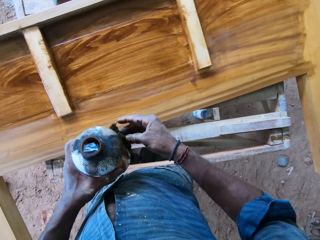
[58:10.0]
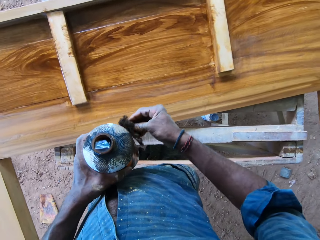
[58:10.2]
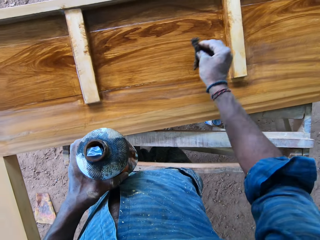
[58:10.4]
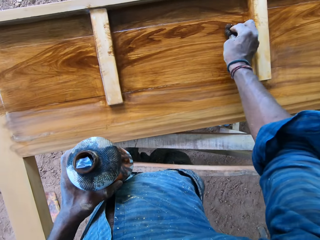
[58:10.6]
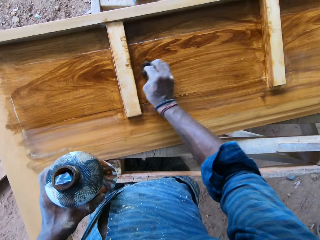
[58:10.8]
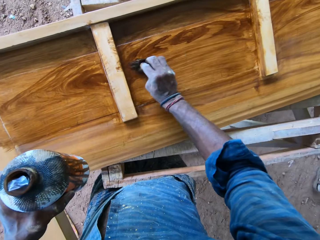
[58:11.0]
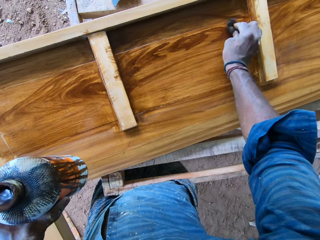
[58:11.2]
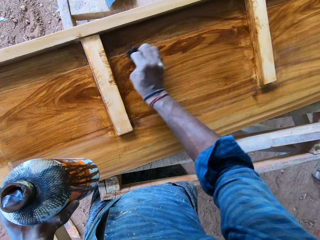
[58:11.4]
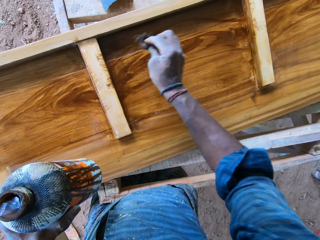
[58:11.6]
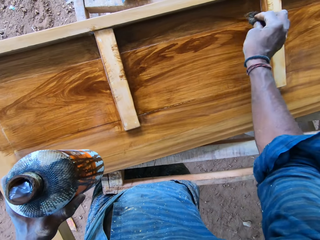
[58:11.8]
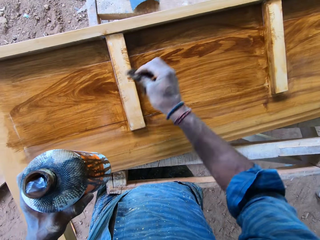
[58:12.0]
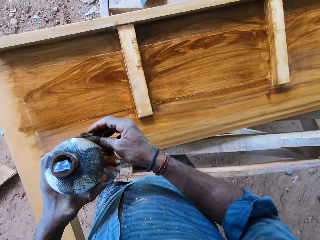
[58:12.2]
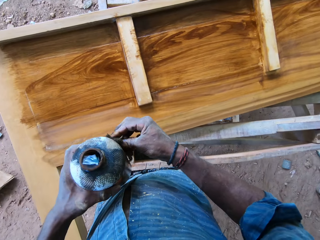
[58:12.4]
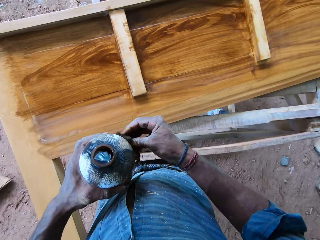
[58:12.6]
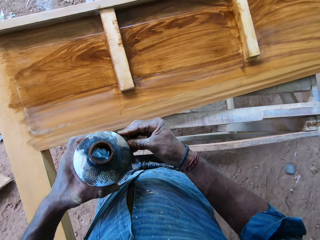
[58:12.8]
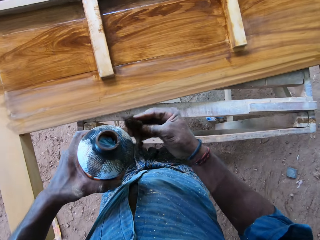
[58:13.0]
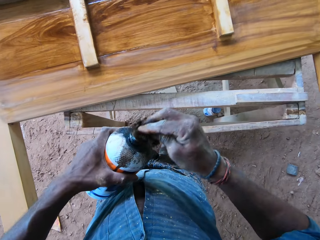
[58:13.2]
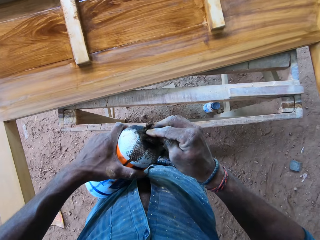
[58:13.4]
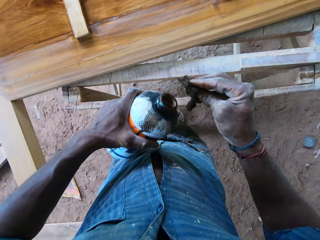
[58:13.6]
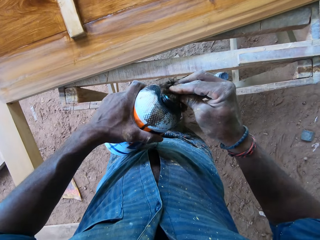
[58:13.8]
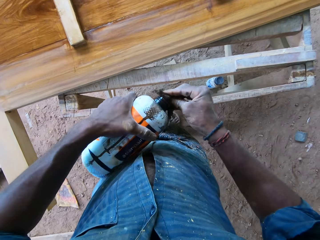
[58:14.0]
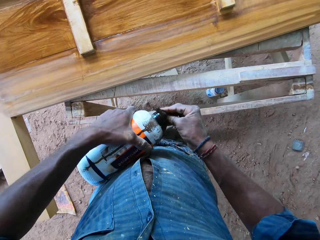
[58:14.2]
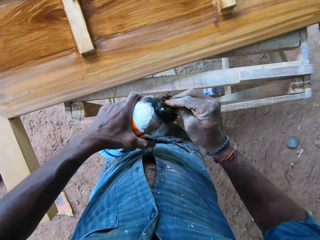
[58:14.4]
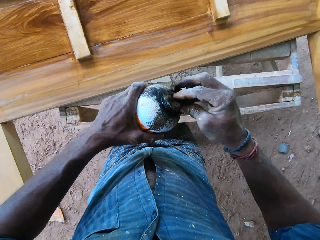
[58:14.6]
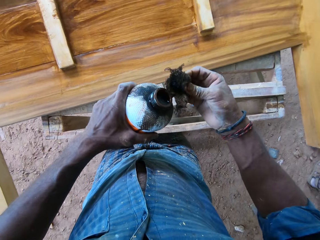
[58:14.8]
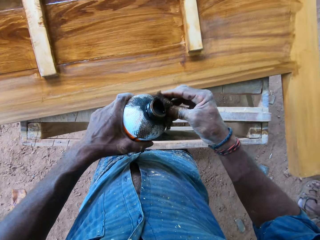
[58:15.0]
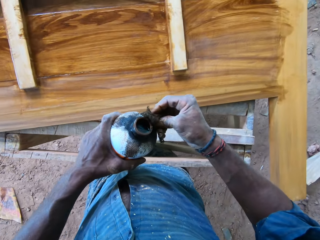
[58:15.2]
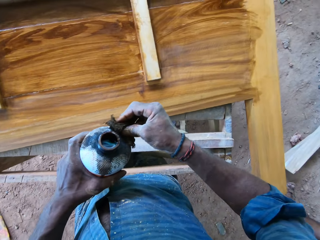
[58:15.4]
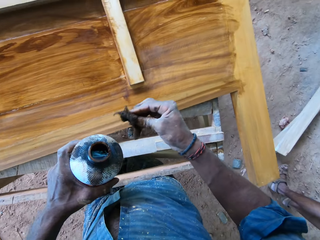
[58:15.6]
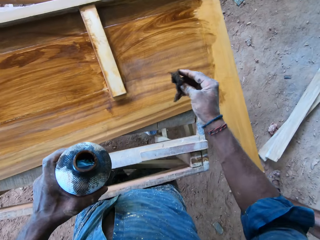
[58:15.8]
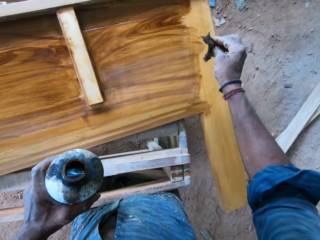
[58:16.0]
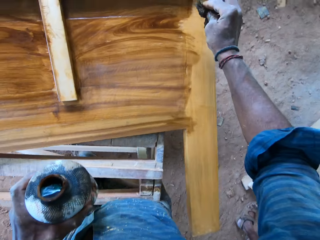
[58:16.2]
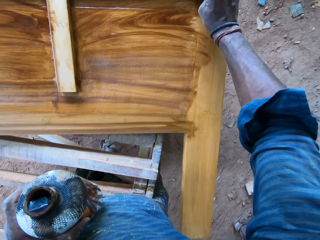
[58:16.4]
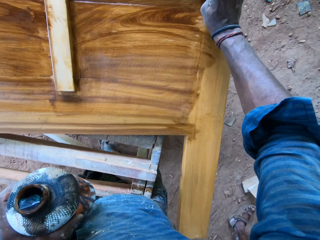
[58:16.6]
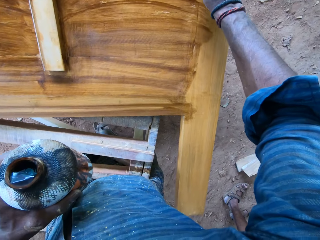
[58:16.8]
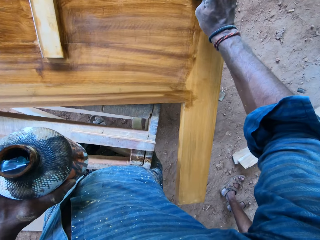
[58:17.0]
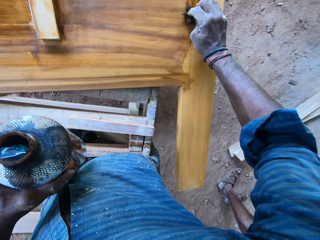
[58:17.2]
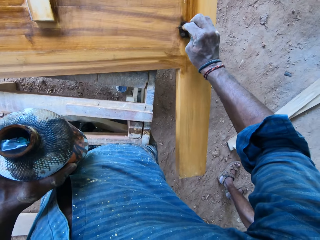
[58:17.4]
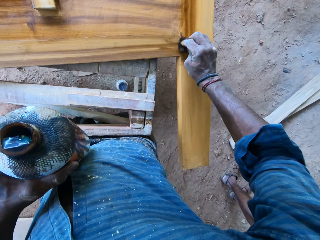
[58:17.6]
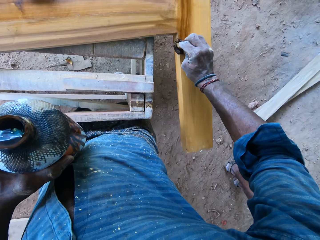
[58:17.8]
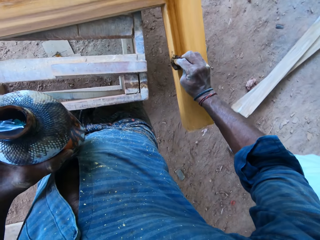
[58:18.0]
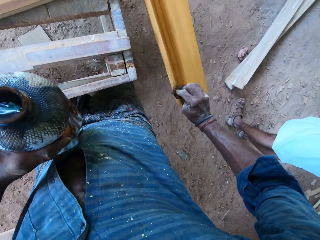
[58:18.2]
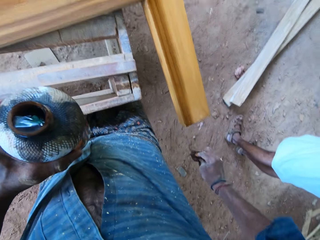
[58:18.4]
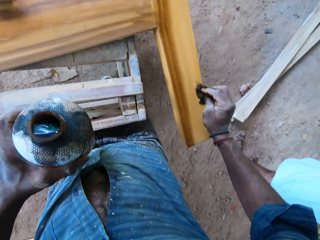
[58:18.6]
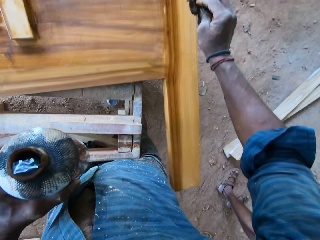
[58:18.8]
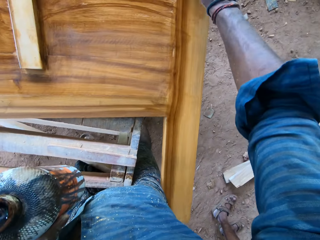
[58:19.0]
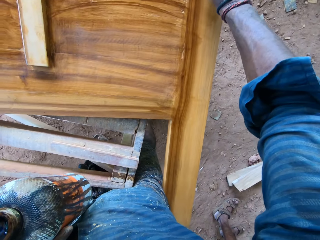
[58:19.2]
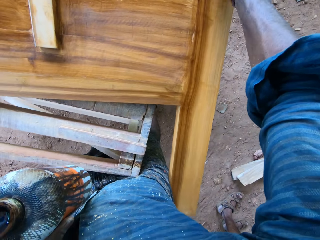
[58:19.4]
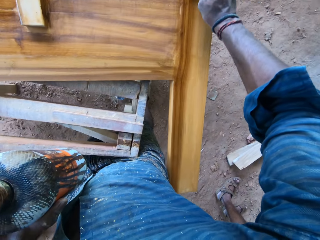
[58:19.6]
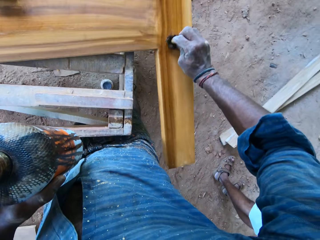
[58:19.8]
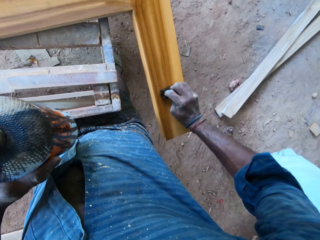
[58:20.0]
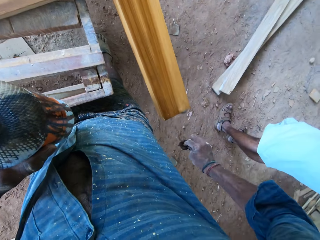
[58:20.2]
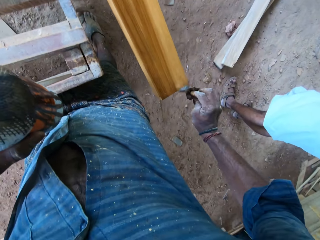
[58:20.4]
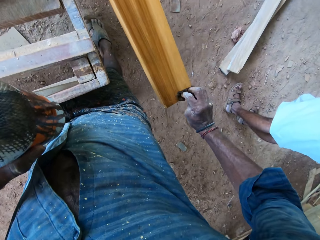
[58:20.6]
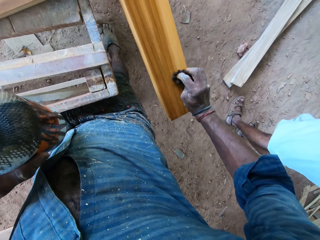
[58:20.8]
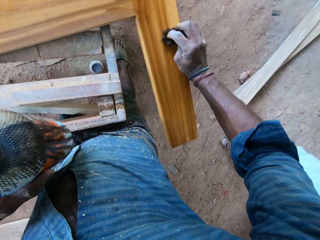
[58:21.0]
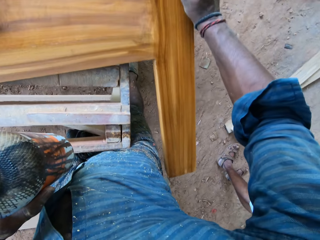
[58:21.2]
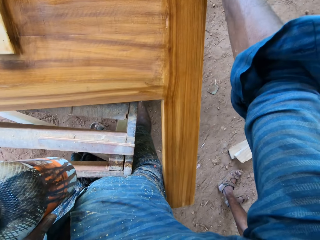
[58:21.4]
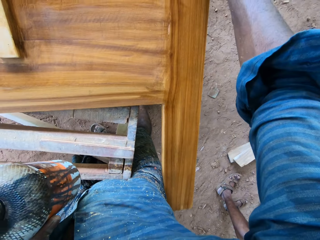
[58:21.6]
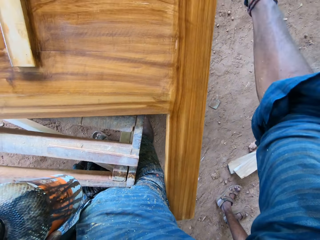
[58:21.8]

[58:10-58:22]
The camera wearer adjusts the piece of black sponge on the bottle of lacquer with his right hand. He polishes the wooden board with the piece of black sponge in his right hand. He adjusts the piece of black sponge on the bottle of lacquer with his right hand. He taps the piece of black sponge against the top of the bottle of lacquer with his right hand. He pours lacquer onto the piece of black sponge in his right hand. He adjusts the piece of black sponge on the bottle of lacquer with his right hand. He paints the board with the sponge. He polishes the wooden board with the piece of black sponge in his right hand.

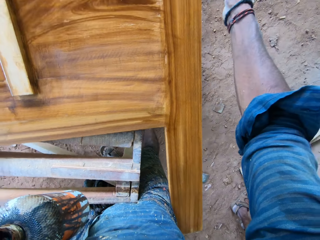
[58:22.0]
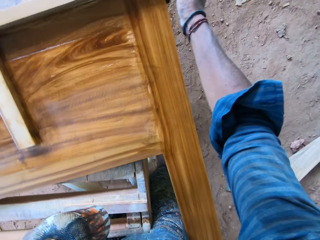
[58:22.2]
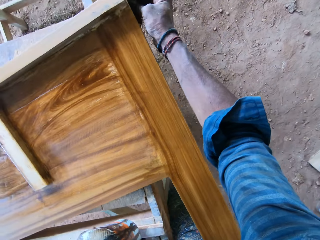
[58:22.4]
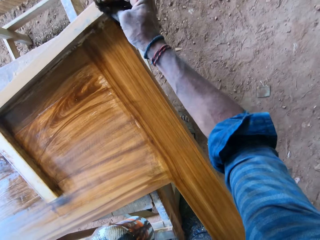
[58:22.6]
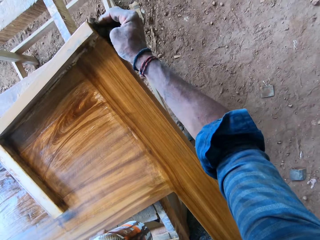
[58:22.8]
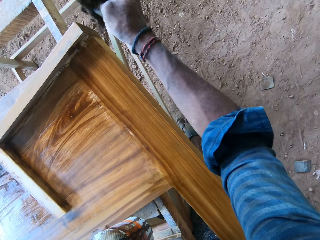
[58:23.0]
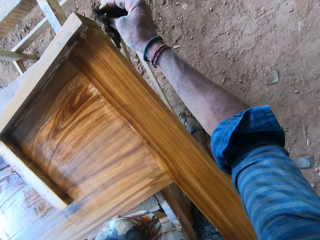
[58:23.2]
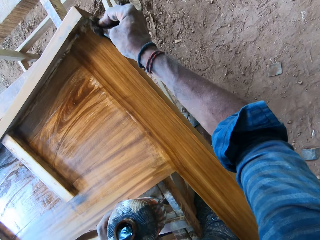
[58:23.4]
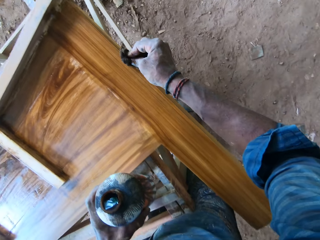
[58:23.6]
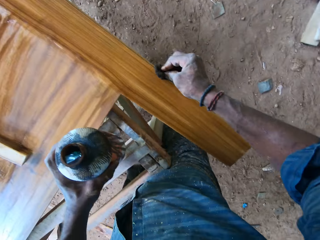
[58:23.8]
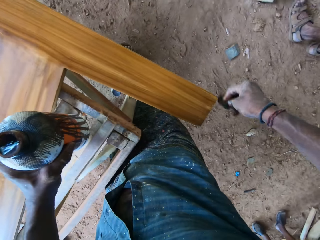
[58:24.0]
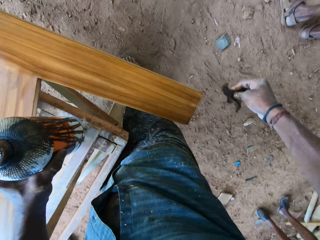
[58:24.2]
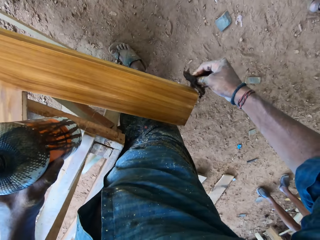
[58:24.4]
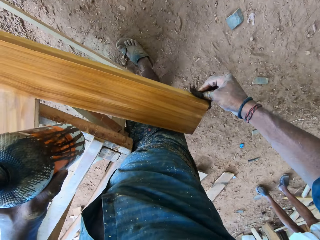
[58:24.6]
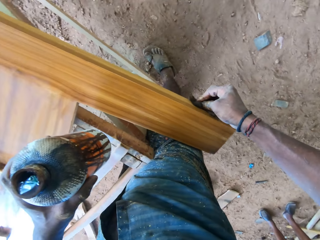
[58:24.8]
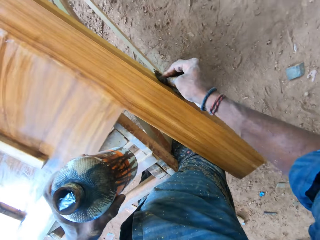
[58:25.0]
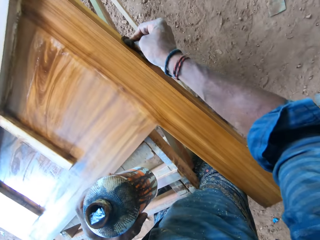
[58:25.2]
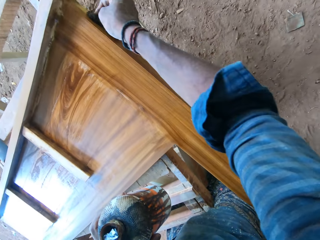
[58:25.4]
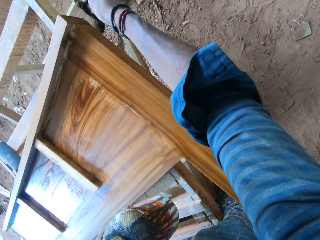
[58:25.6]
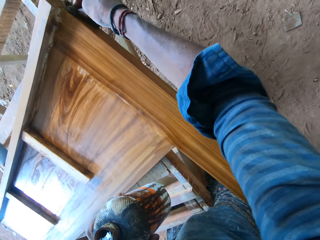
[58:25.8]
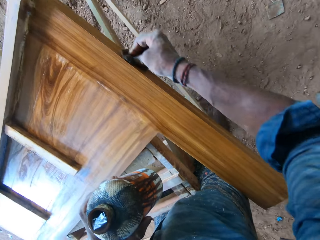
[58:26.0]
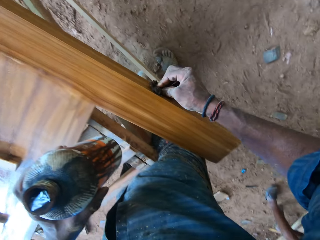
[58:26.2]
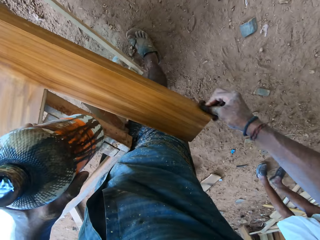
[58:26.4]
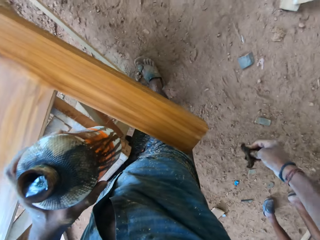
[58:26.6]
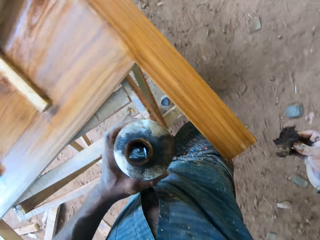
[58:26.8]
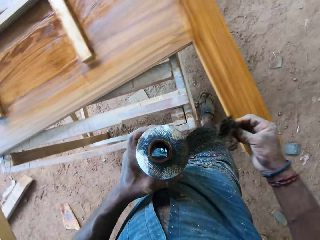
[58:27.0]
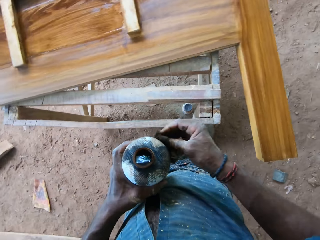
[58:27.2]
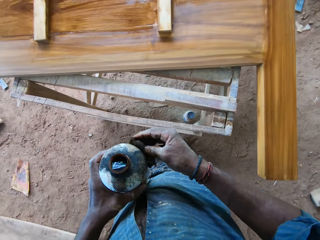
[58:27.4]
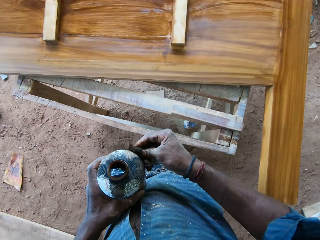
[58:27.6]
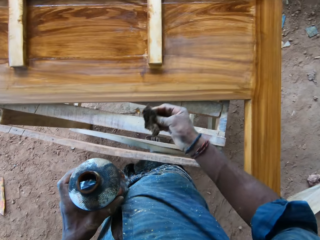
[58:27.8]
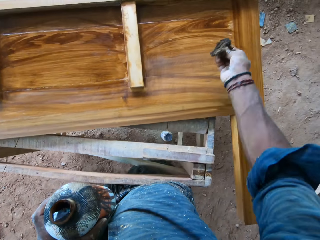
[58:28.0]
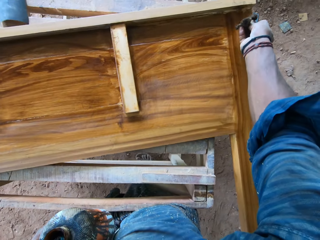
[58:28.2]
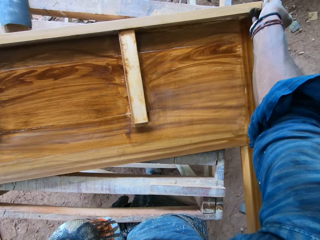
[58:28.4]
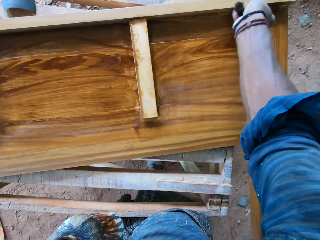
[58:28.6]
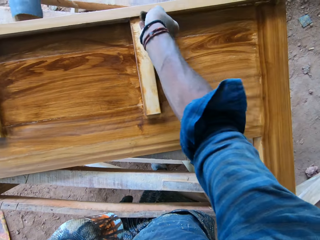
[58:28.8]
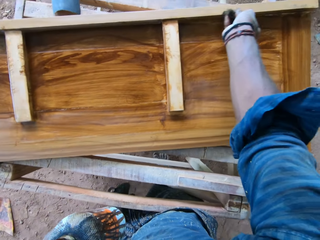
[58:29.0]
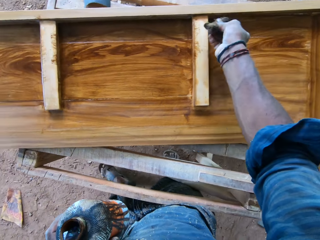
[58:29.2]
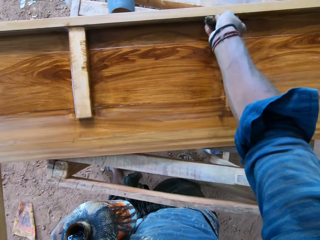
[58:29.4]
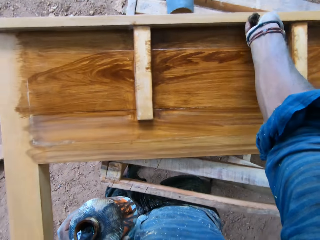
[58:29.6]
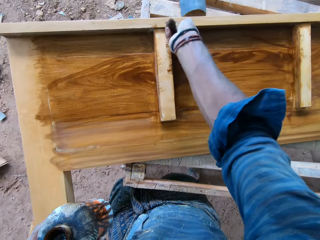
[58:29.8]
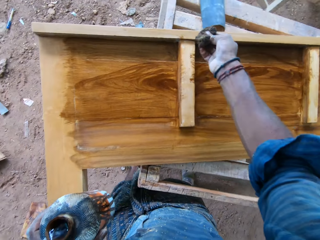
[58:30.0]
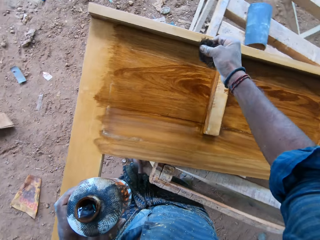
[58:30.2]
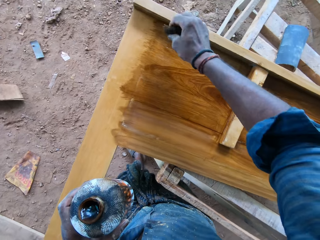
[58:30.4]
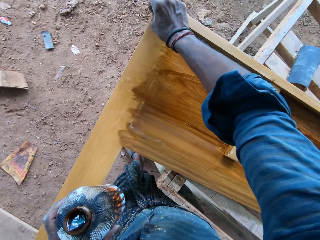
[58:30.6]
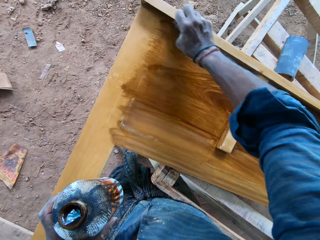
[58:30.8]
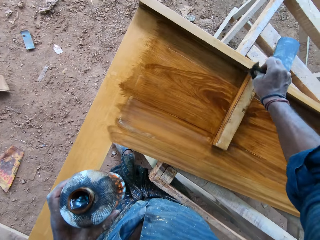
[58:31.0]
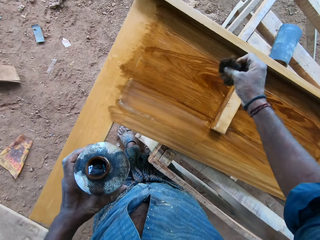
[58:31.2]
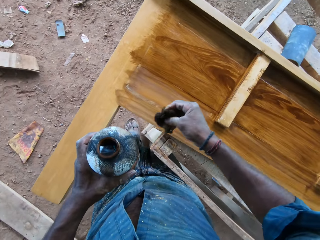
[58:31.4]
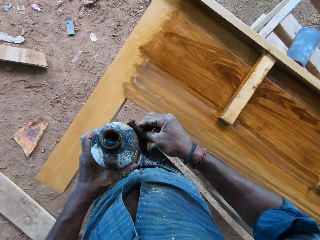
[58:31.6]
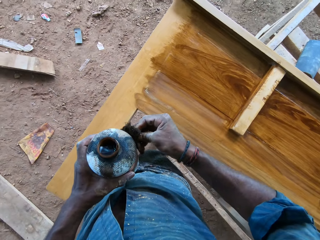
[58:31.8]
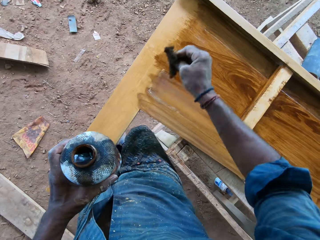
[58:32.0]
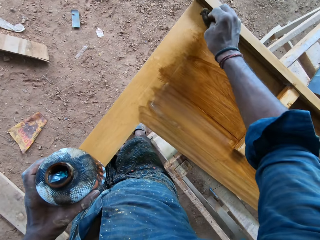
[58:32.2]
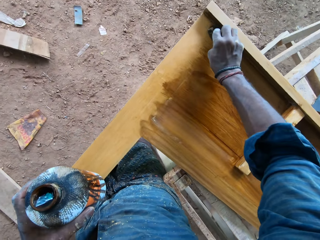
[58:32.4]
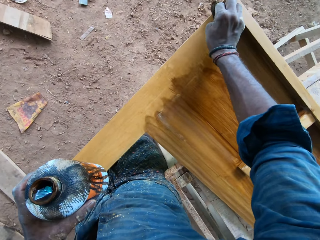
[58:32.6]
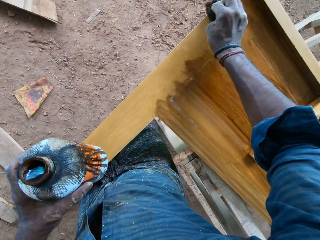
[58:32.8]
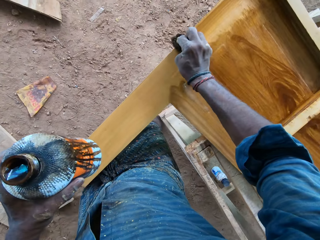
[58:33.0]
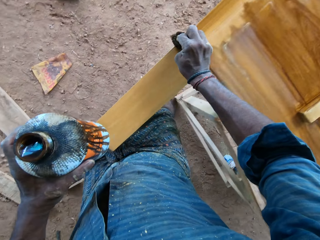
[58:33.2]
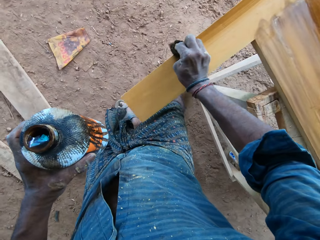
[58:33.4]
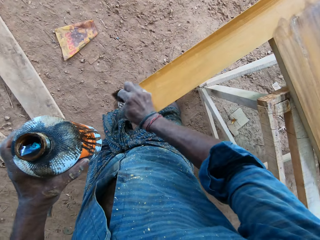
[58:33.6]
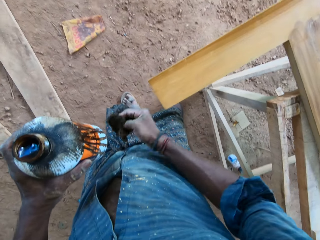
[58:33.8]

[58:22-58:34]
The camera wearer adjusts the piece of black sponge on the bottle of lacquer with his right hand. He polishes the wooden board with the piece of black sponge in his right hand. He adjusts the piece of black sponge on the bottle of lacquer with his right hand. He polishes the wooden board with the piece of black sponge in his right hand.
